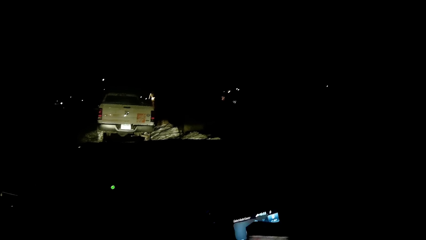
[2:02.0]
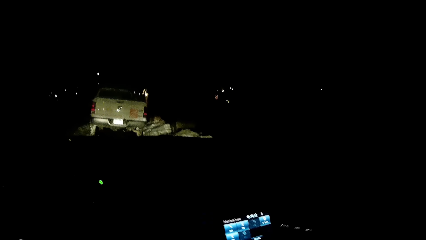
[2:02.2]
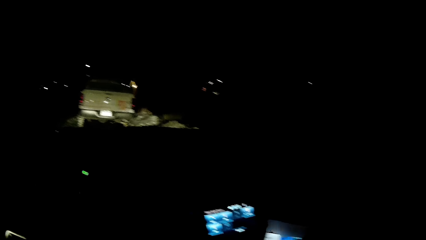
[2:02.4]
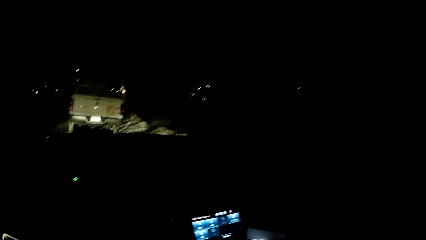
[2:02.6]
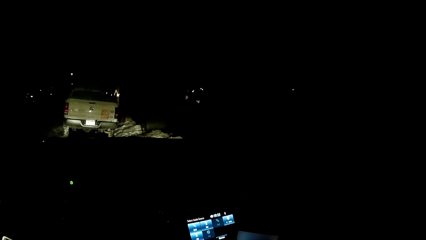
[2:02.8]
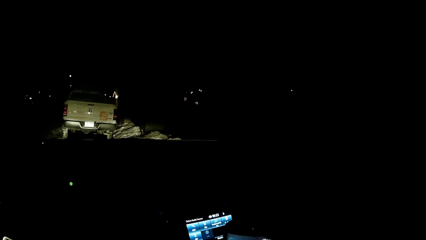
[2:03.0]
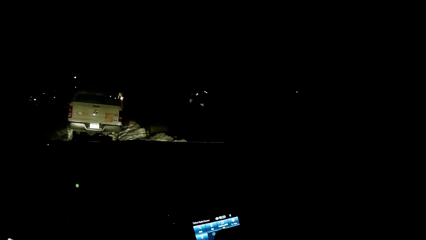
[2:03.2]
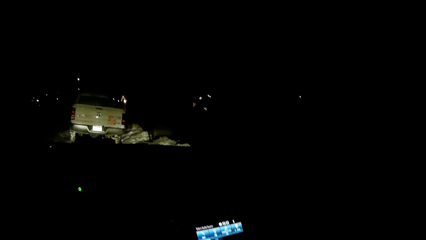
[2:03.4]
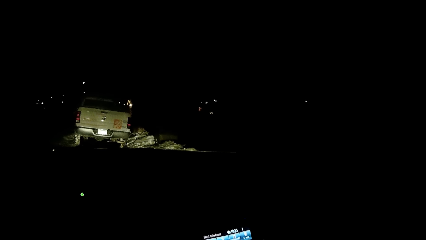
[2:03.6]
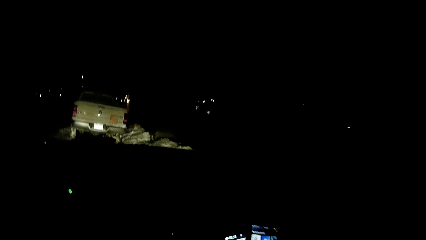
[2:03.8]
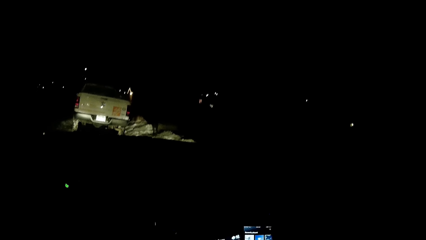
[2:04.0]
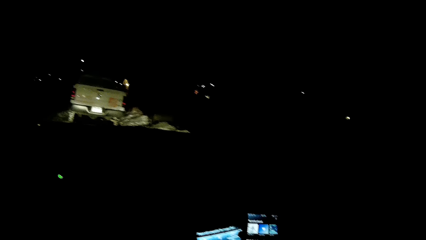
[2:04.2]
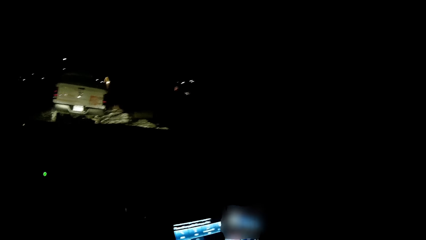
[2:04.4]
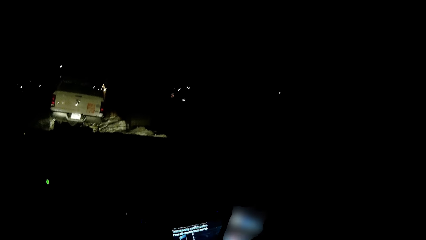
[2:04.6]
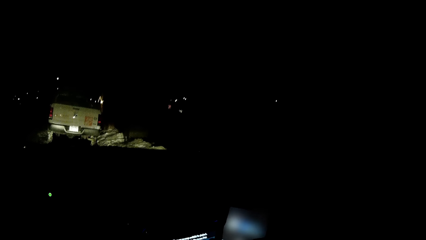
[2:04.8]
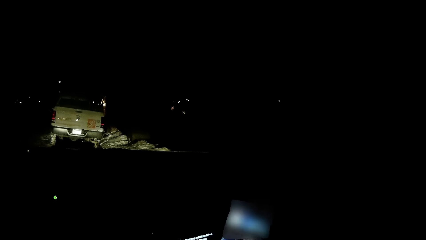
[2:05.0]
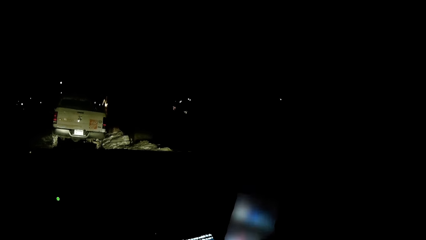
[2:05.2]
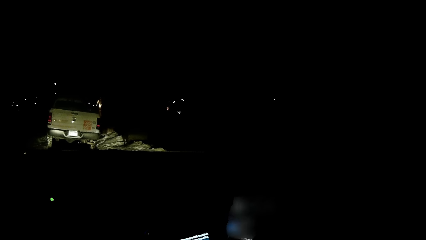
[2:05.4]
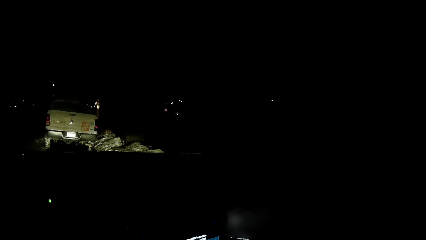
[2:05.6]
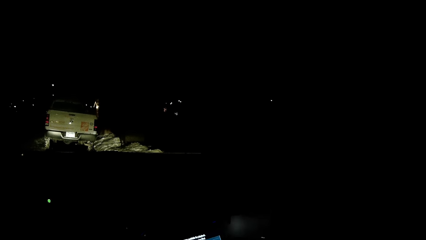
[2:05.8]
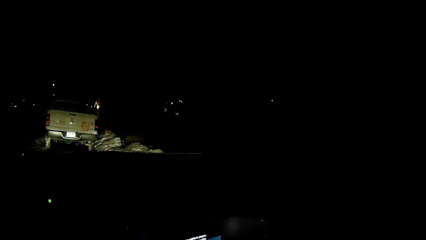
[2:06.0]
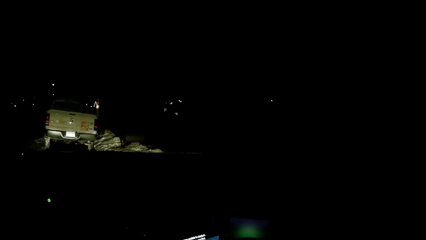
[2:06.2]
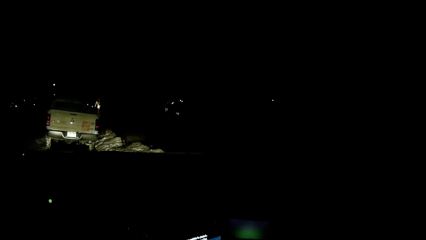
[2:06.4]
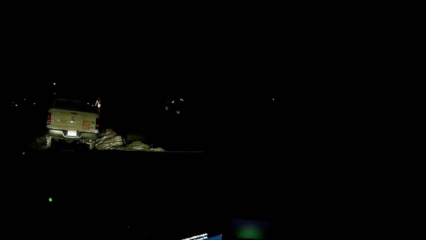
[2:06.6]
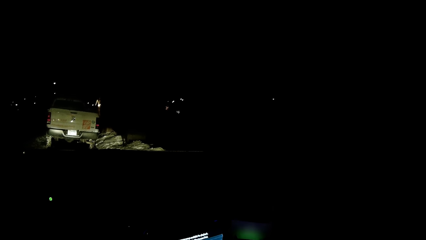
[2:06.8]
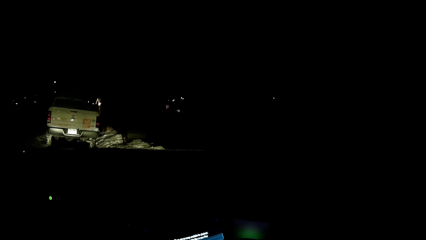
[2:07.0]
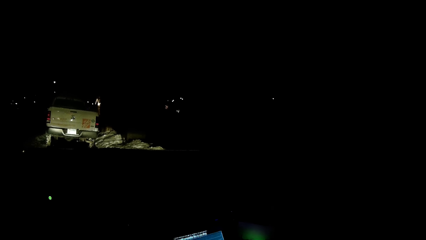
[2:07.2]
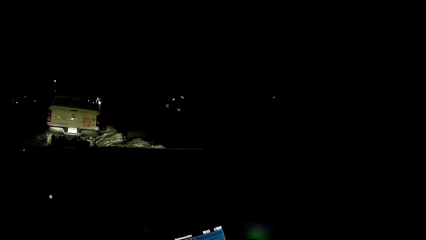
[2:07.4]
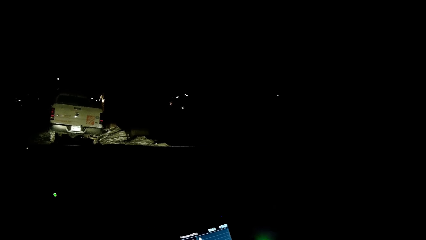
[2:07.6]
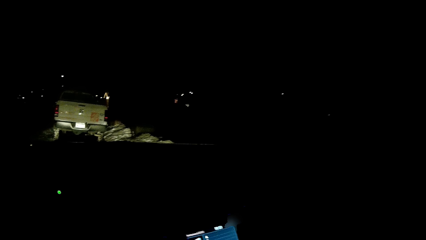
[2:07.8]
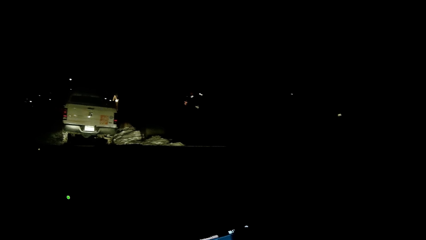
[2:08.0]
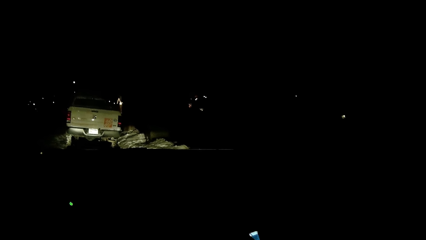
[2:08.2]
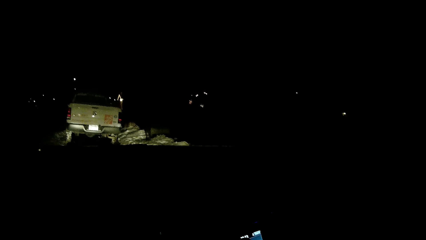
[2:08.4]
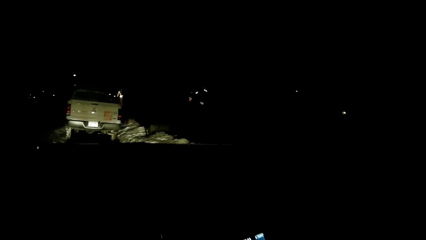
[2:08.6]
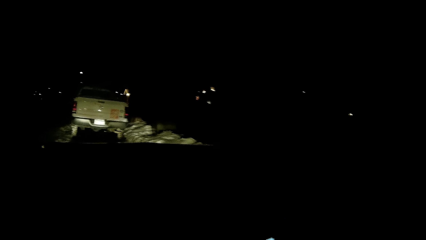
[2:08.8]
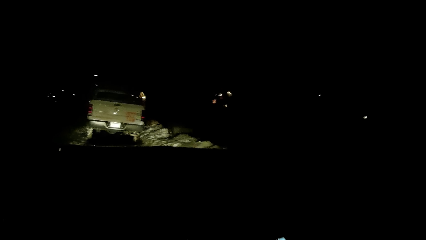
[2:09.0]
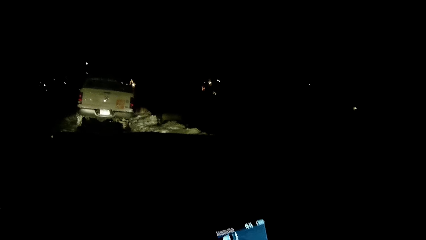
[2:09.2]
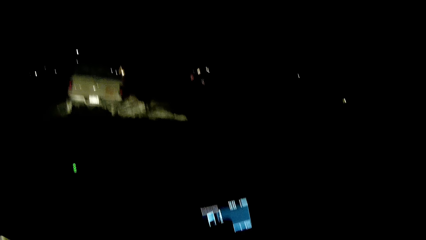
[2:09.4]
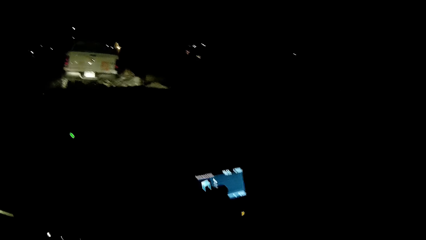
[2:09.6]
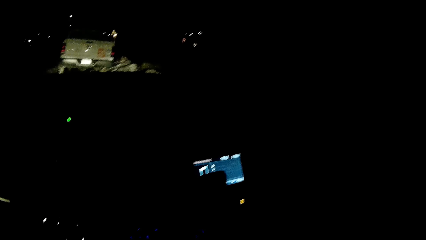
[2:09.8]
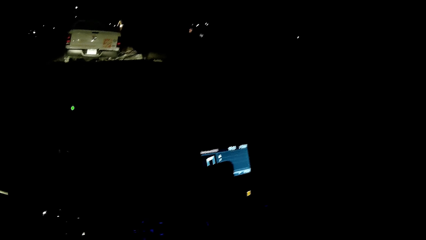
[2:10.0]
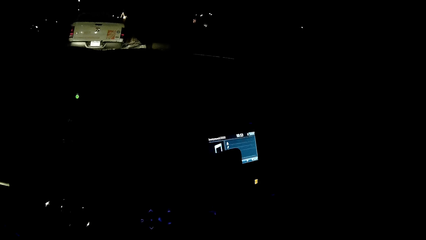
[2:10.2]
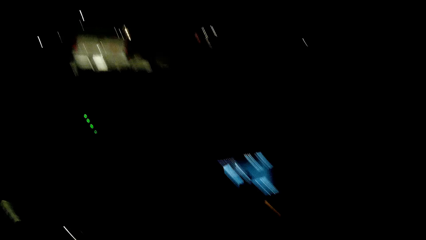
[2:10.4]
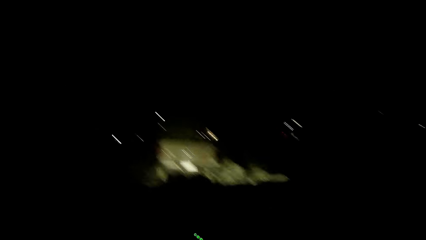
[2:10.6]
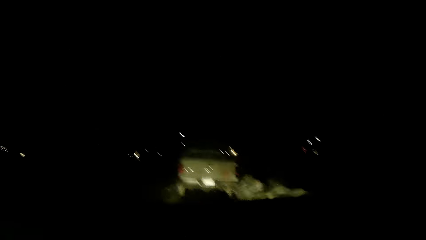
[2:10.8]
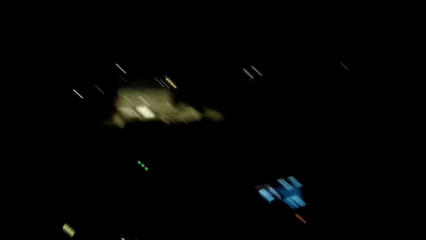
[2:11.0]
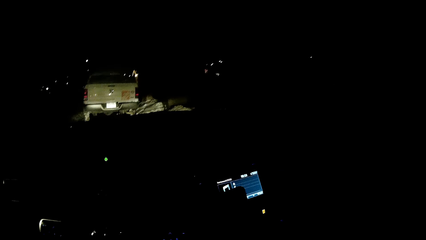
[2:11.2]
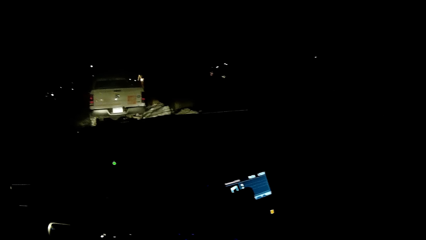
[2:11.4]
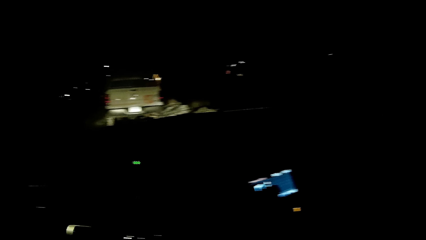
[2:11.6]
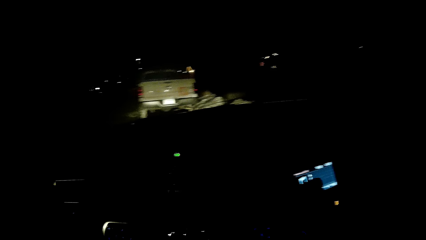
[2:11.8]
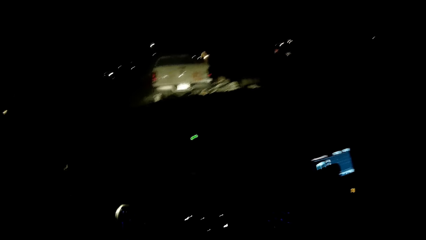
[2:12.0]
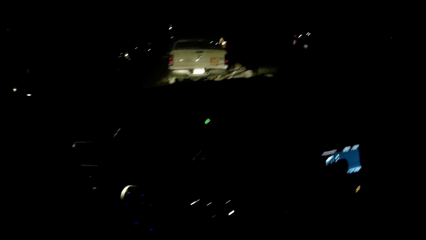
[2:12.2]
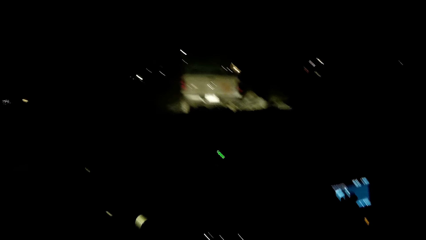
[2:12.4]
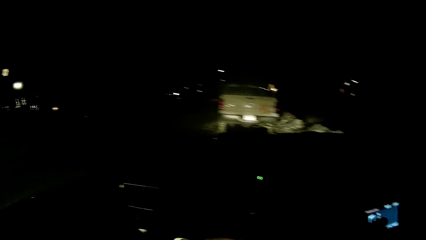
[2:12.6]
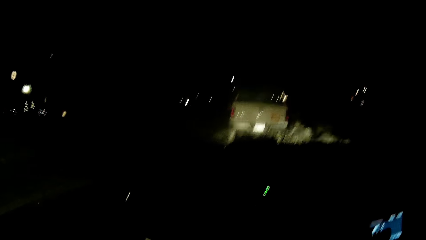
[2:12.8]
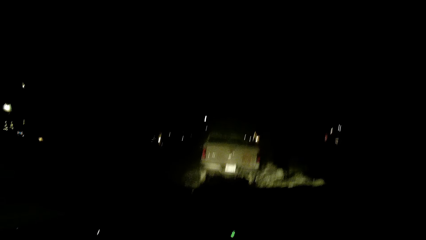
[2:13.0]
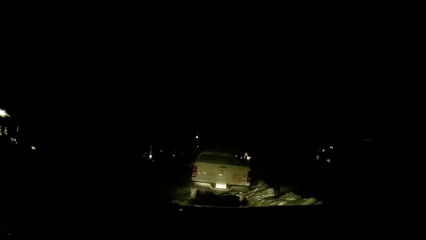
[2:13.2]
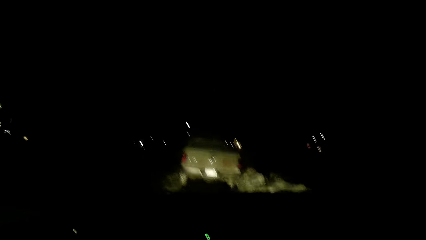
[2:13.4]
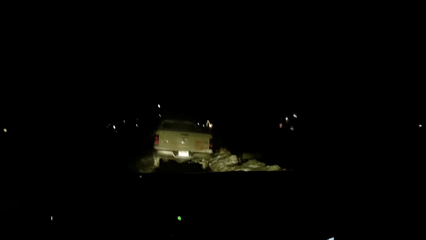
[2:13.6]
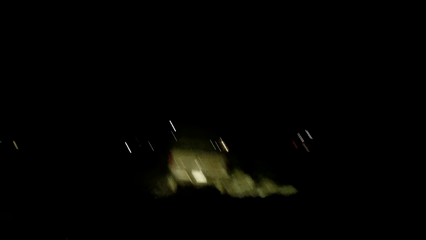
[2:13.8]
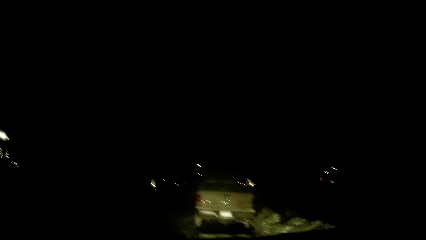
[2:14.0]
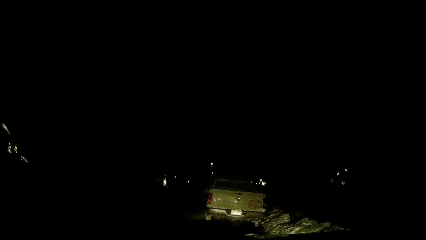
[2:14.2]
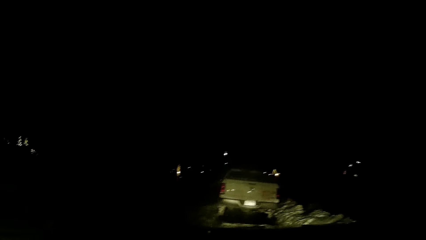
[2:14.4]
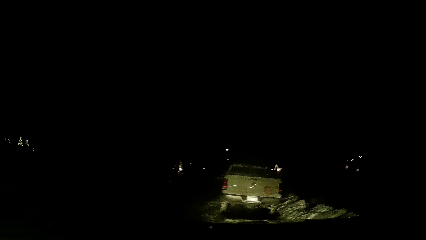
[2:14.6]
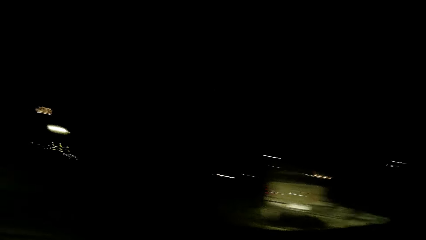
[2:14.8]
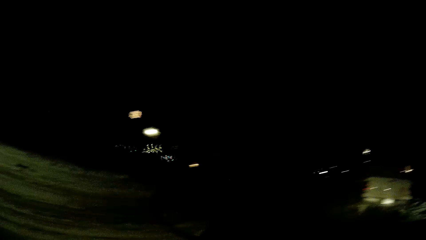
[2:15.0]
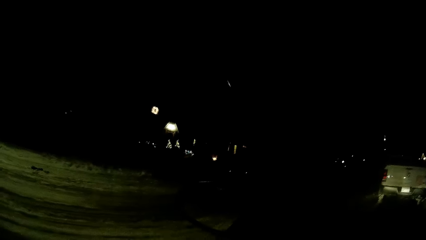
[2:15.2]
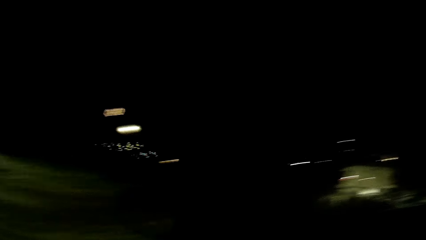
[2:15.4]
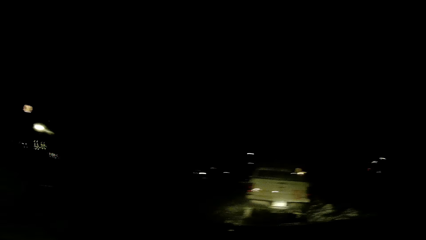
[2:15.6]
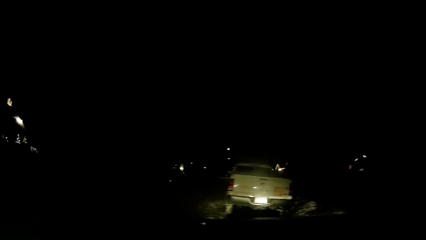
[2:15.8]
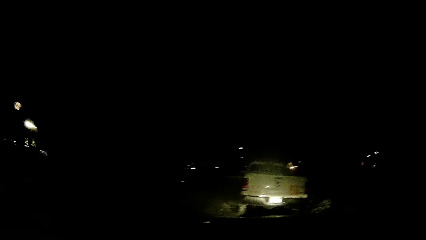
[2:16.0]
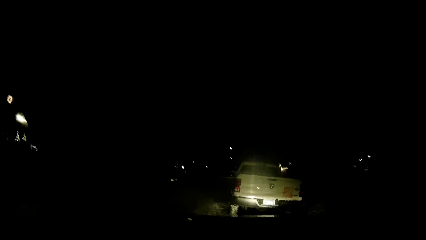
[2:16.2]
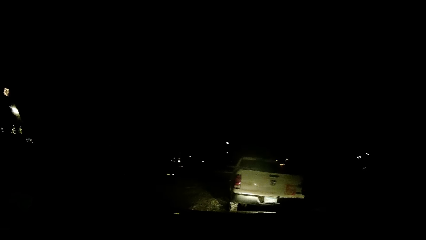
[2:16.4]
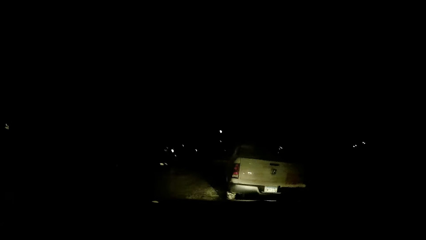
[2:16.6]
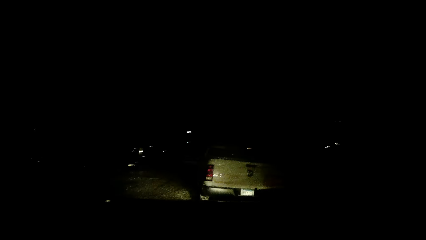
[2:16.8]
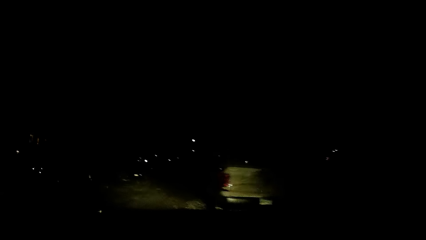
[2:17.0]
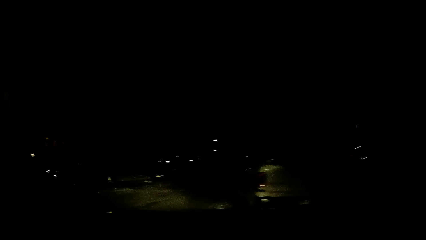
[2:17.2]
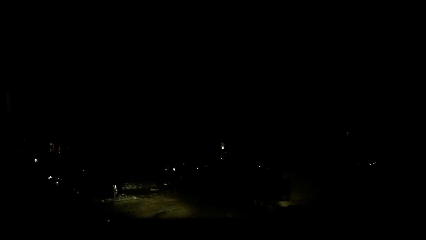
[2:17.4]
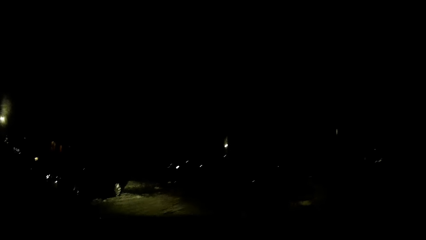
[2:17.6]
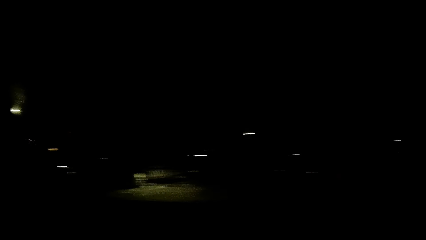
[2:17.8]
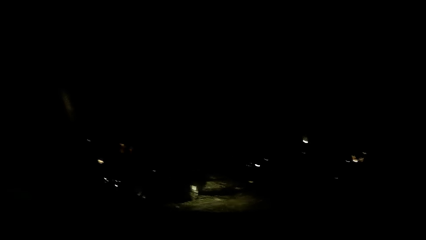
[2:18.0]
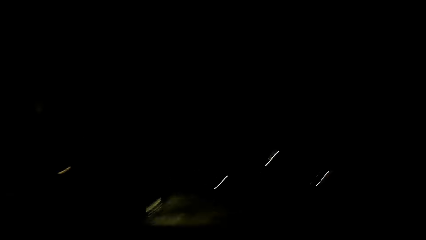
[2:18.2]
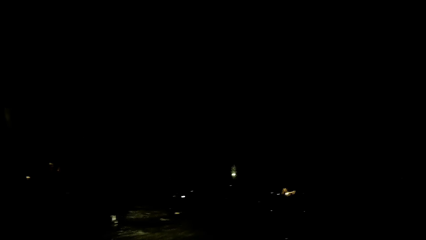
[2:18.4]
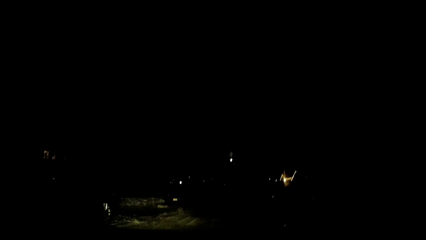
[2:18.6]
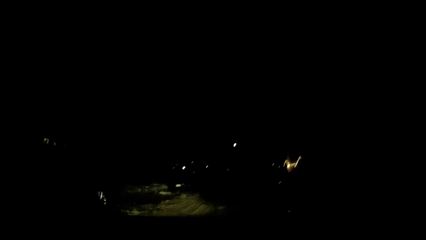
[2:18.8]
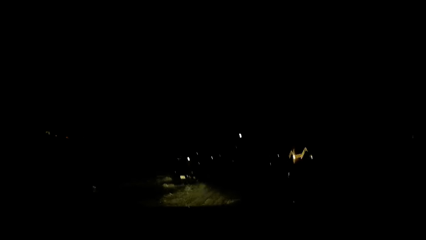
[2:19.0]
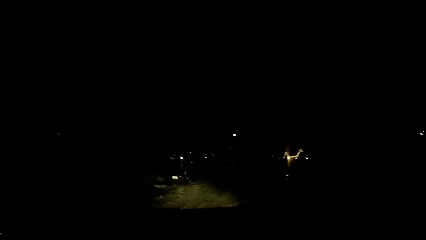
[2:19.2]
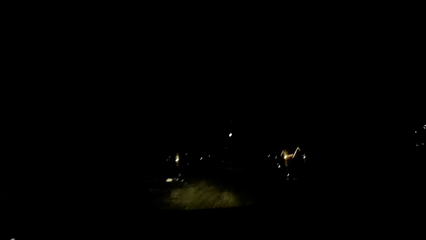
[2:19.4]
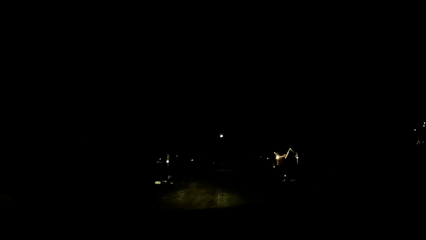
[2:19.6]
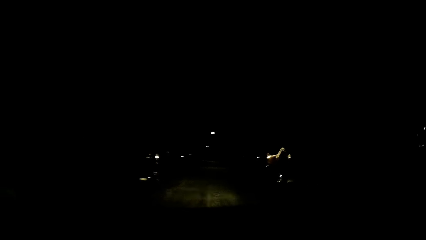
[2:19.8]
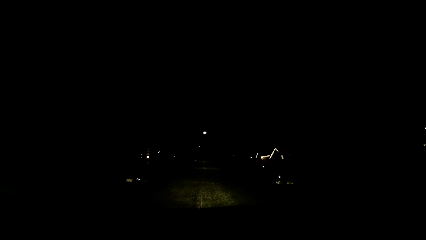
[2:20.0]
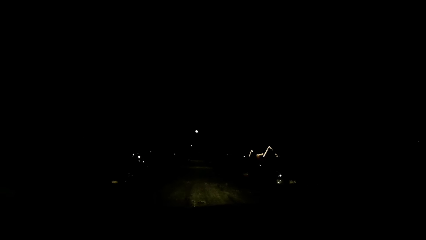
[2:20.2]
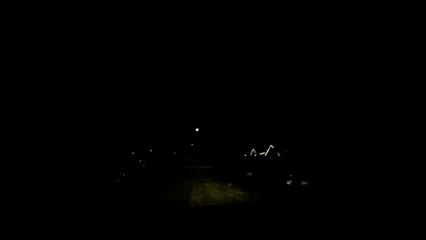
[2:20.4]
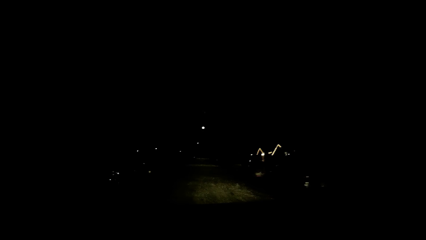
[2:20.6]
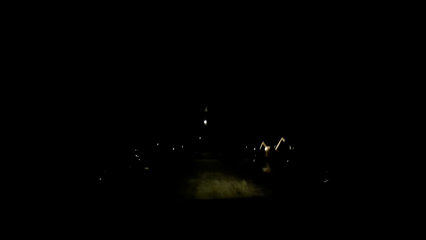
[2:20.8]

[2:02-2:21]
The camera wearer operates the car stereo with her hand. She operates the phone in her hand. She drives the car on the road.
